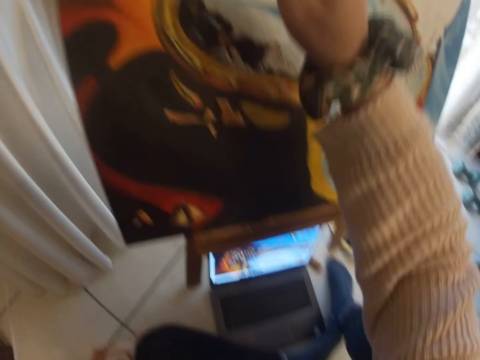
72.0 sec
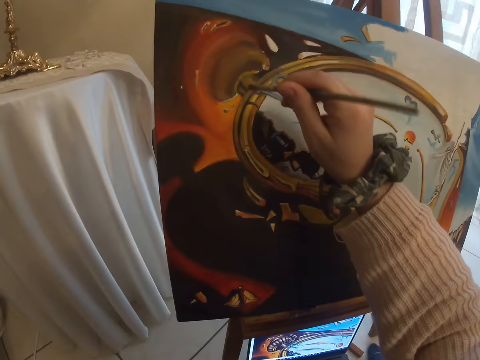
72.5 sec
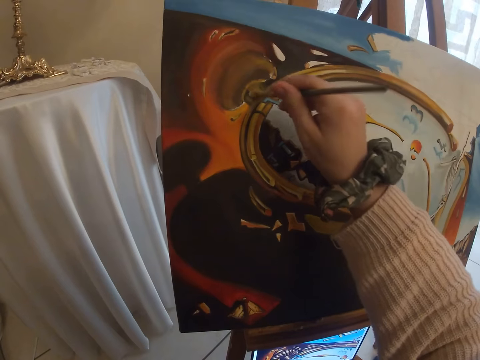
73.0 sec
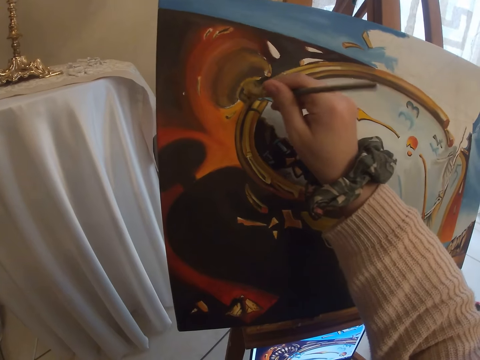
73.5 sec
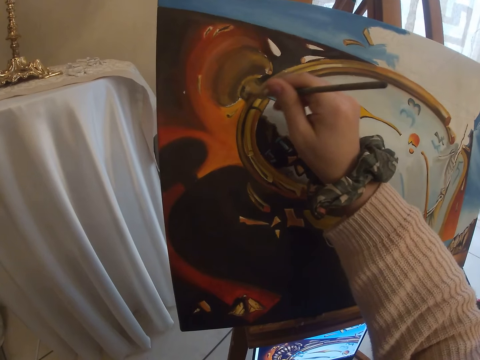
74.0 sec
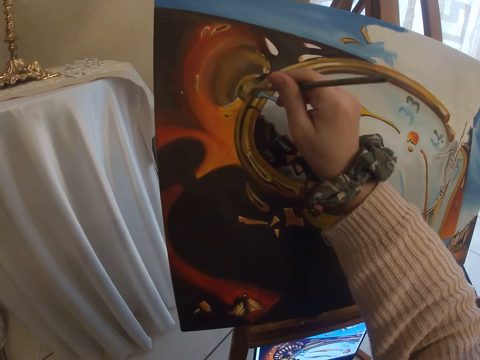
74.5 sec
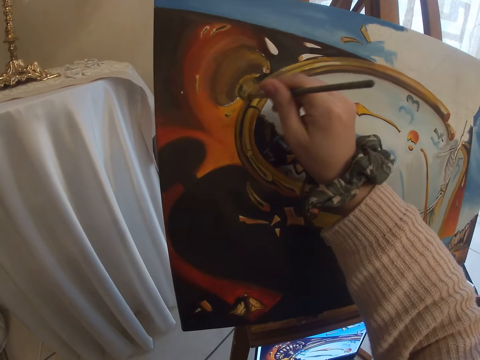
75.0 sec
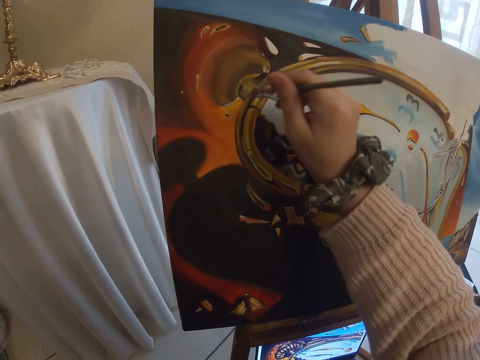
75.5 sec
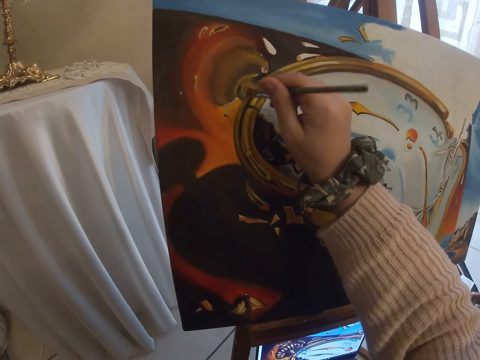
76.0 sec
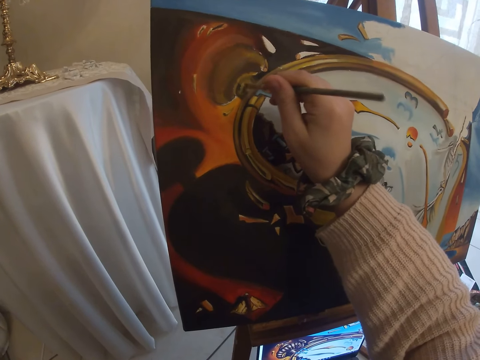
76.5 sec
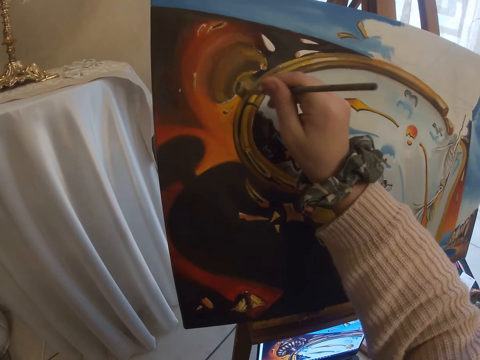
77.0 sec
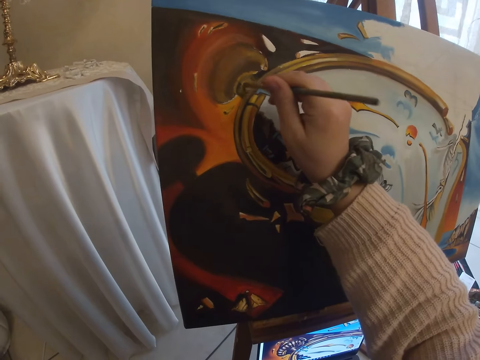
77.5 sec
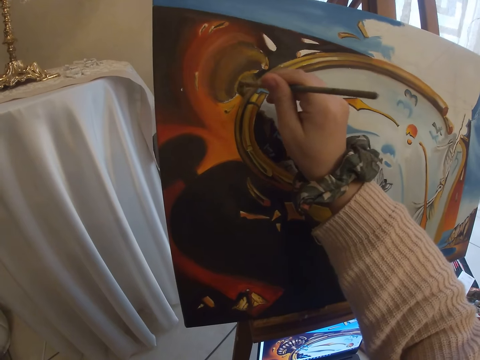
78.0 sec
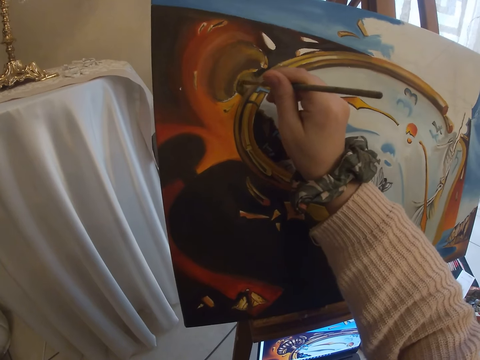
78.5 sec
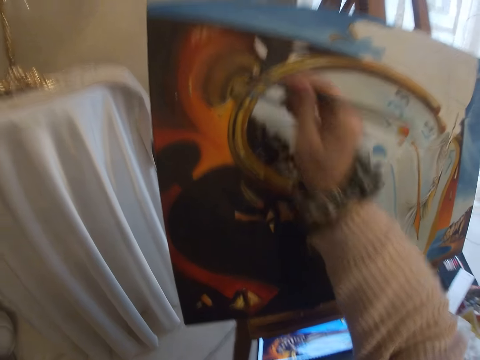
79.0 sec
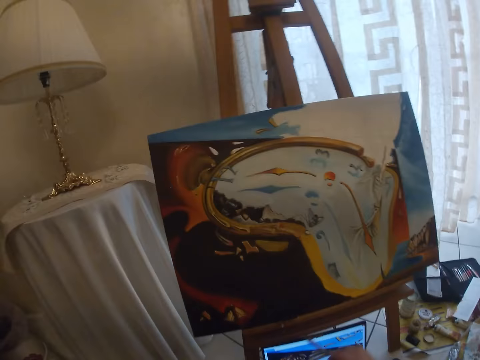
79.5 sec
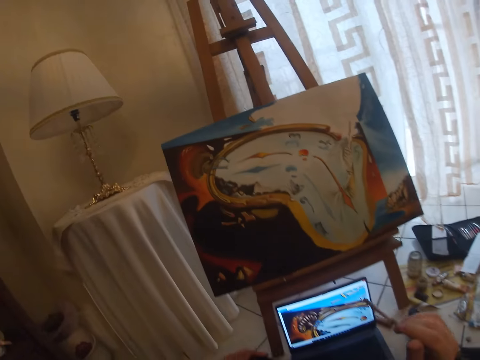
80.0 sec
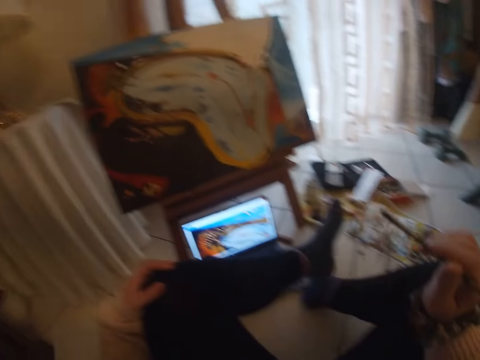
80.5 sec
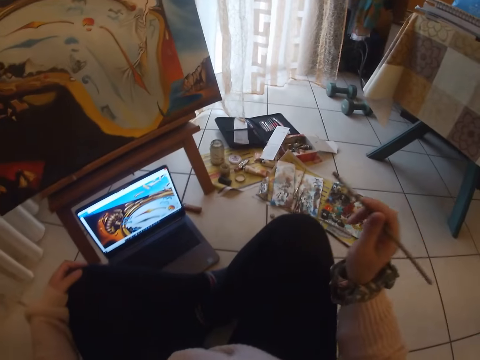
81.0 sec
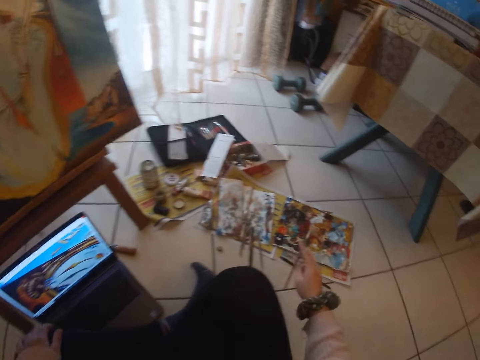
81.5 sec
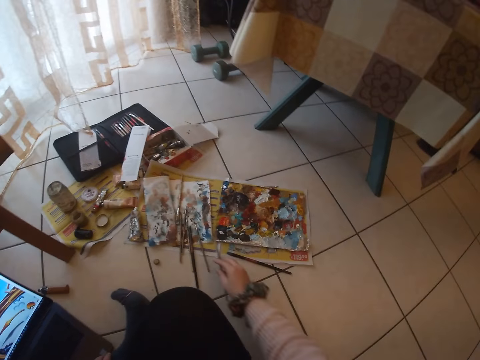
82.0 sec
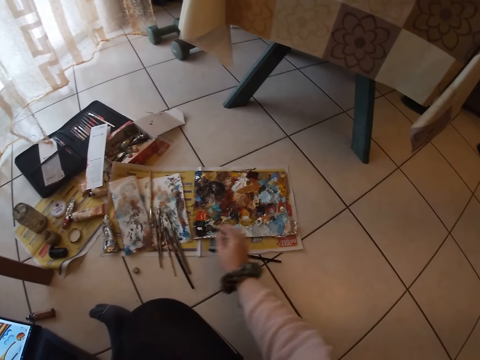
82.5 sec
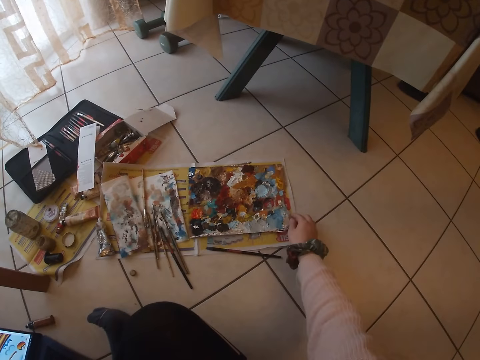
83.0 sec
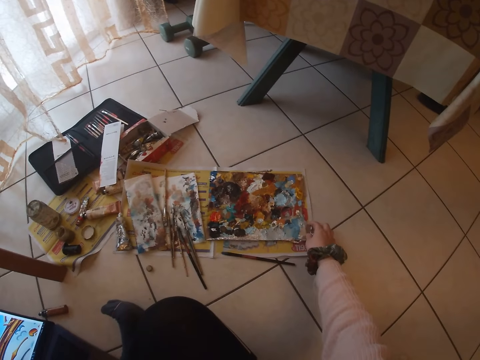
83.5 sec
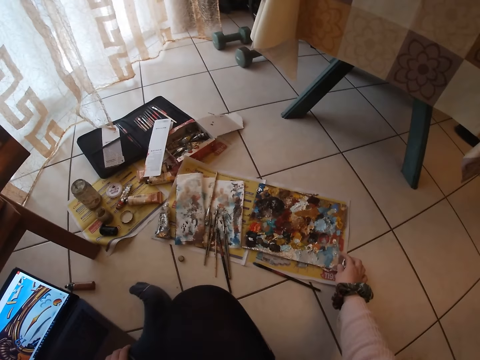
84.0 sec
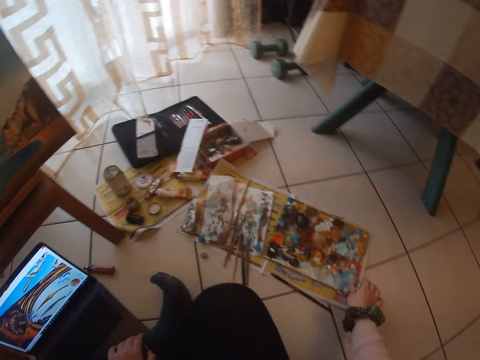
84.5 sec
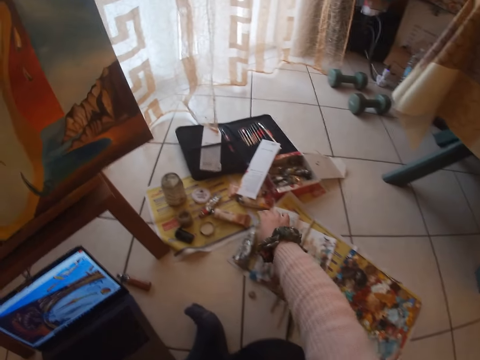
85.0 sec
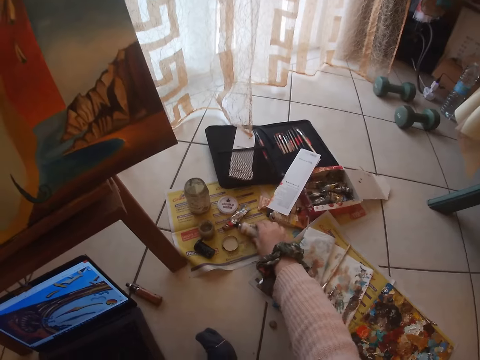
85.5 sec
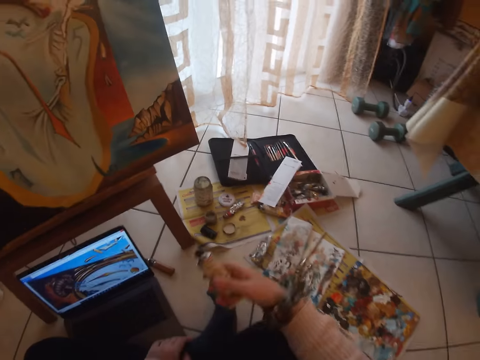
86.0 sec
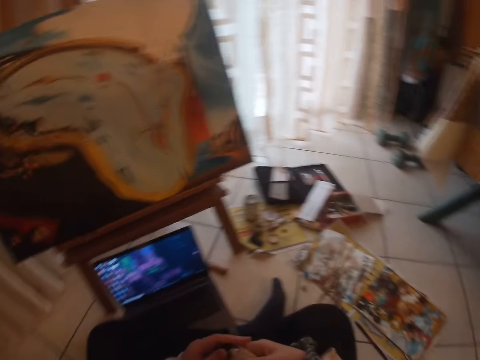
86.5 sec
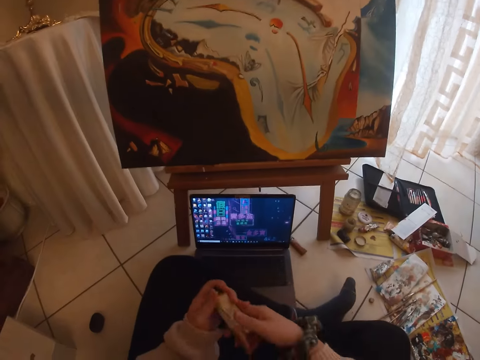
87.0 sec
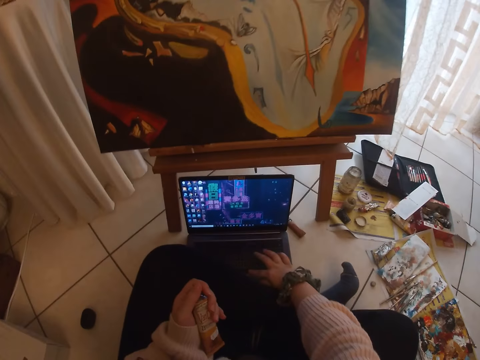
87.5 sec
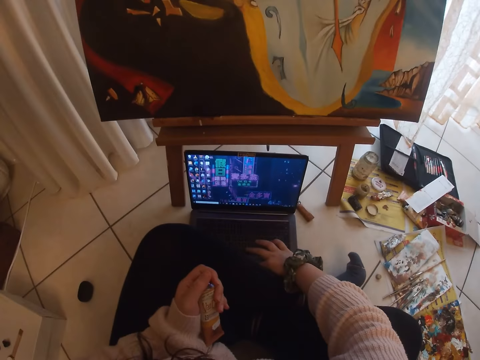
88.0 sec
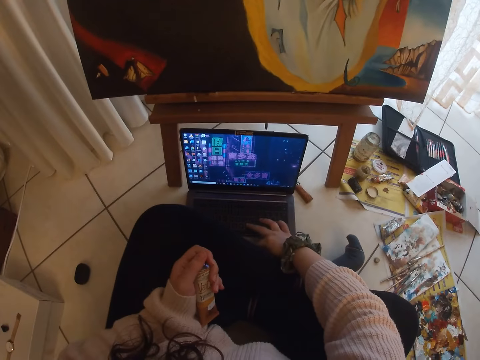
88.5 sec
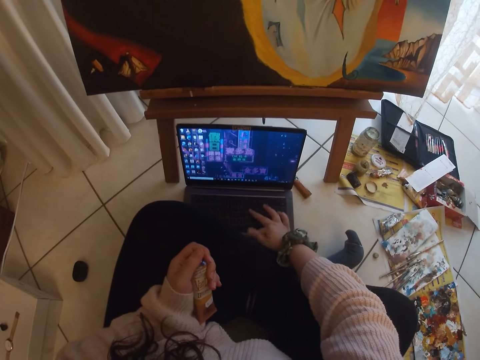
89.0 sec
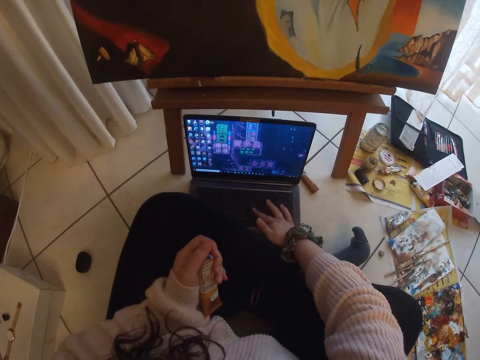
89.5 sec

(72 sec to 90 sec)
The camera wearer paints with the paint brush on an art work on a canvas. She drops the paint brush on the floor. She adjusts the paint board or paint paper on the floor with her right hand. She picks up a tube of acrylic paint or paint container from the floor with her right hand. She switches the paint container to the other hand. She operates a laptop with her right hand on the track pad.

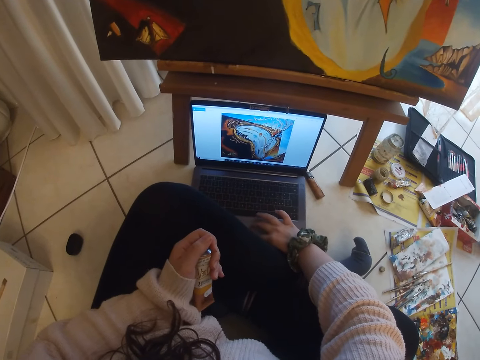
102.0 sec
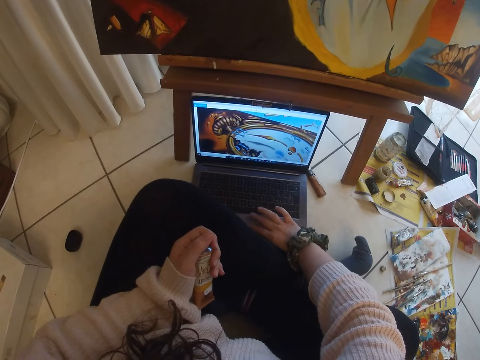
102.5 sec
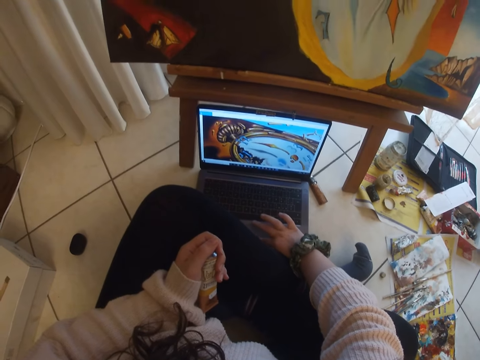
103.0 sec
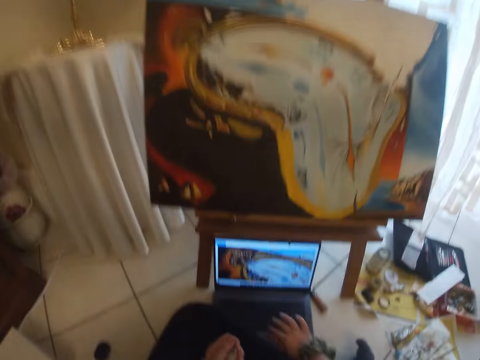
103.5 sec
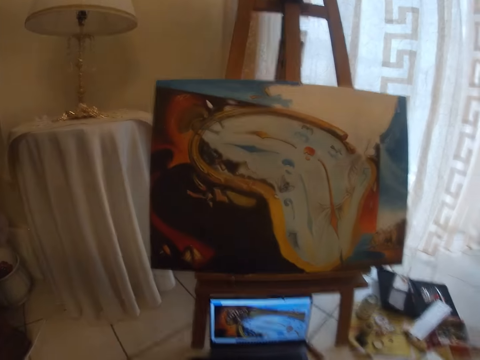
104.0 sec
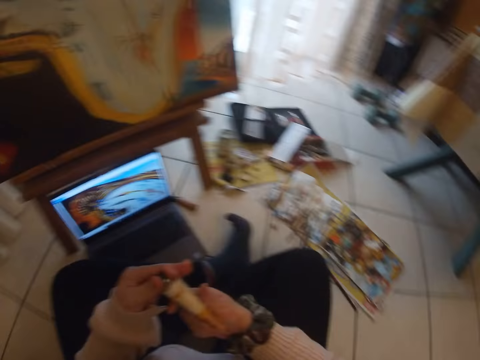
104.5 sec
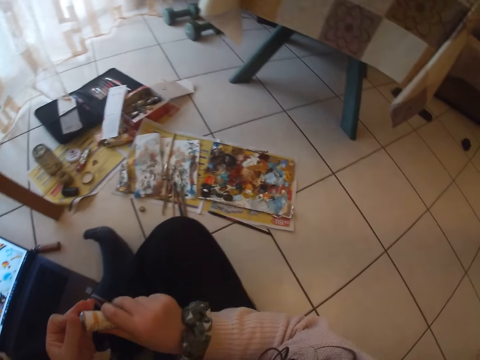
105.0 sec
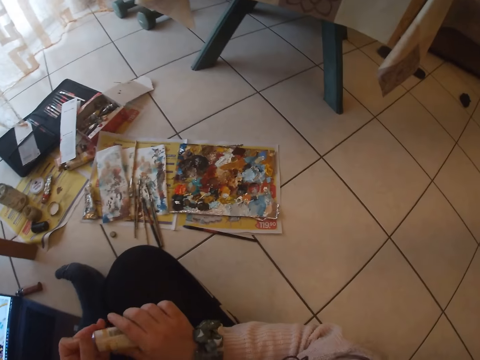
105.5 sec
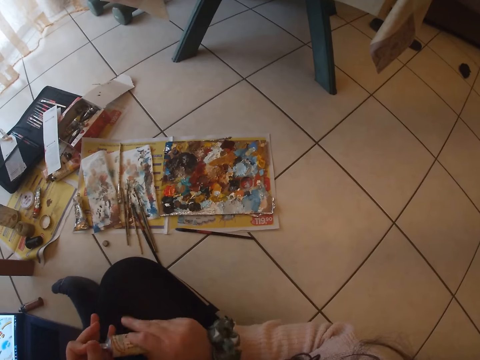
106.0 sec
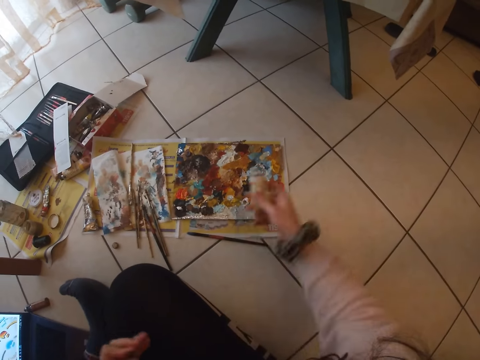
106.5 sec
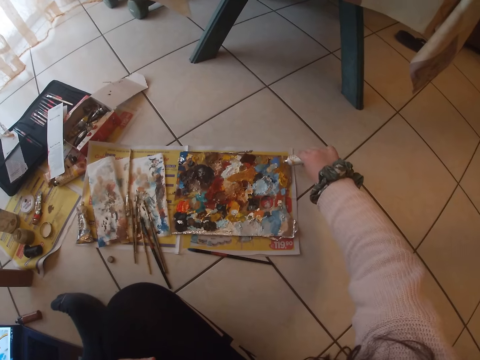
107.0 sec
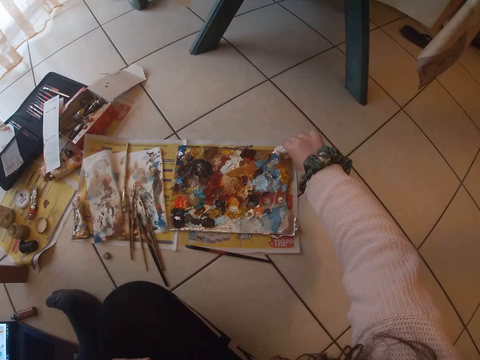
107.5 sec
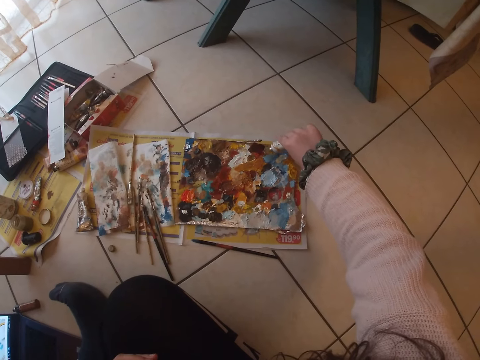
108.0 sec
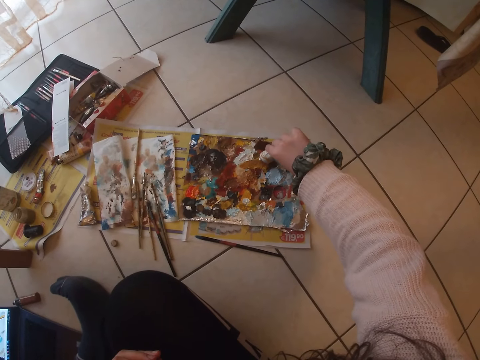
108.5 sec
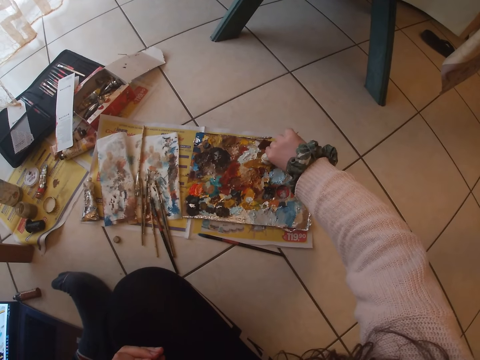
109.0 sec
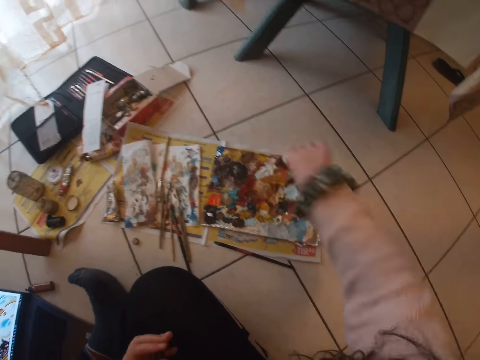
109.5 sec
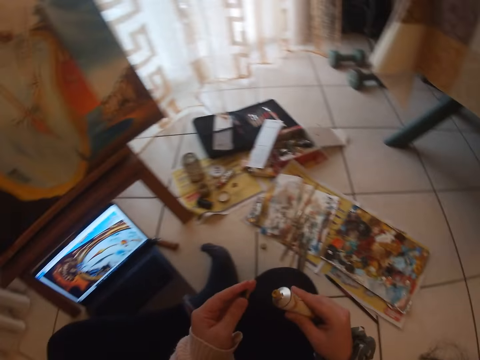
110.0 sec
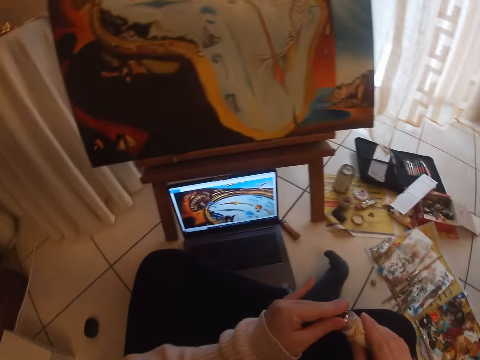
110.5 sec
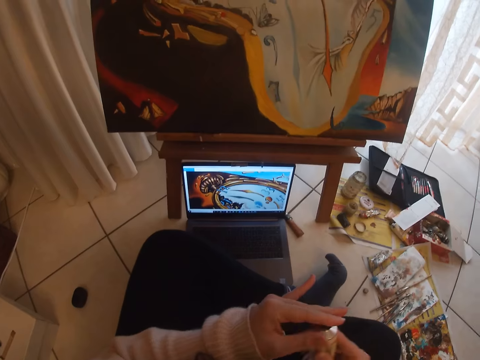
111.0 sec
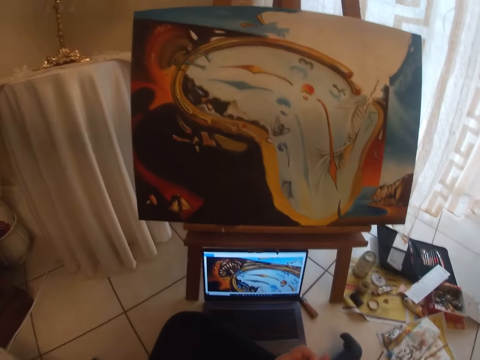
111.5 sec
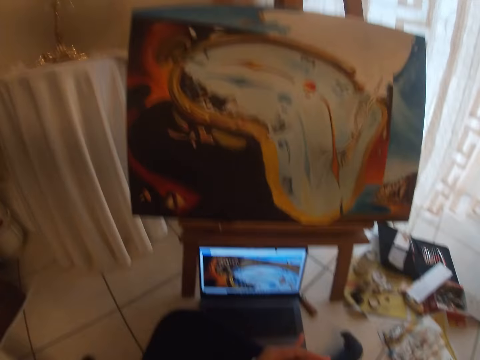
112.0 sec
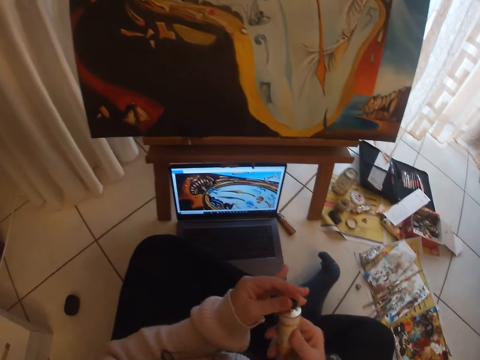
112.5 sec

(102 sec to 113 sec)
The camera wearer opens the tube of acrylic paint with her left hand. She puts paint on the paint board or paper from the acrylic paint tube. She covers the tube of acrylic paint with a lid.
